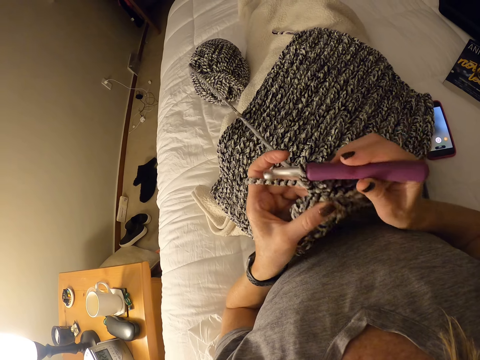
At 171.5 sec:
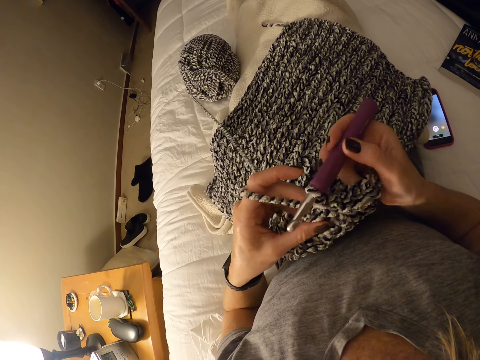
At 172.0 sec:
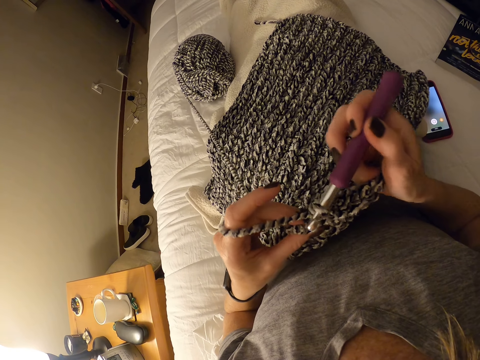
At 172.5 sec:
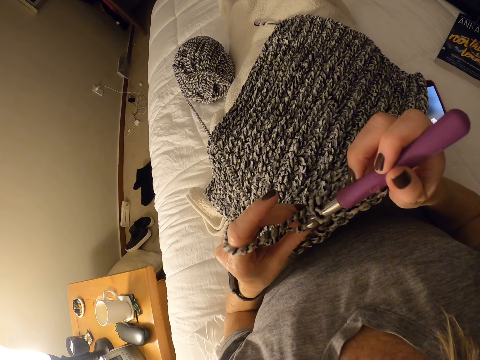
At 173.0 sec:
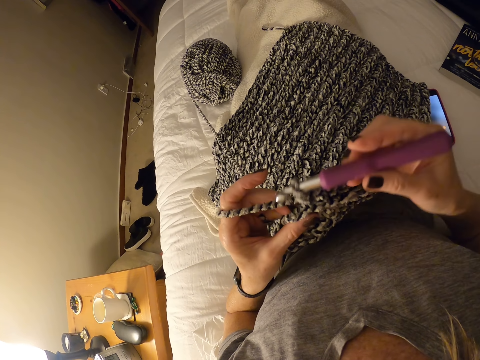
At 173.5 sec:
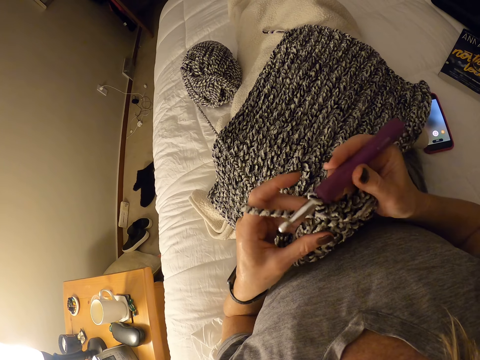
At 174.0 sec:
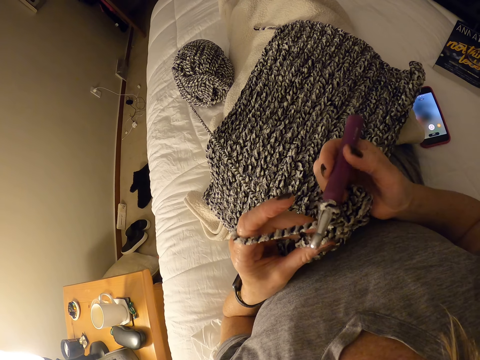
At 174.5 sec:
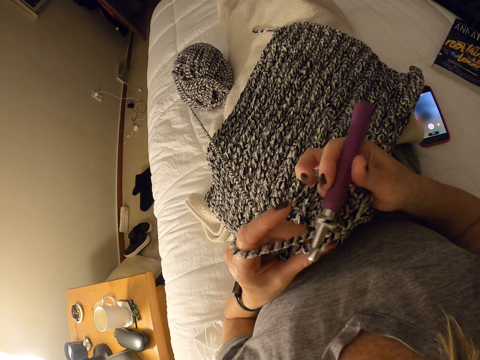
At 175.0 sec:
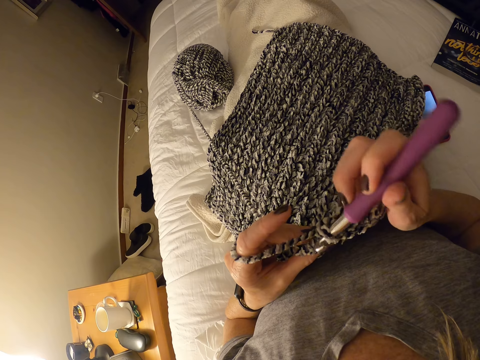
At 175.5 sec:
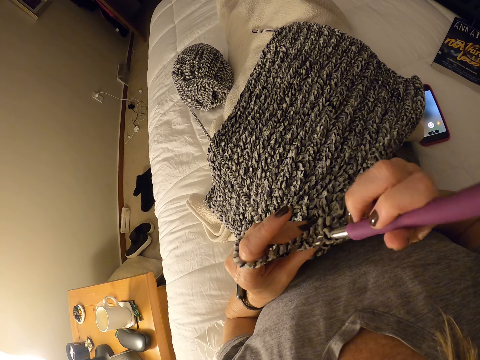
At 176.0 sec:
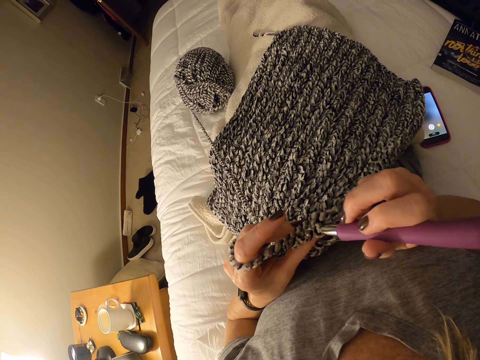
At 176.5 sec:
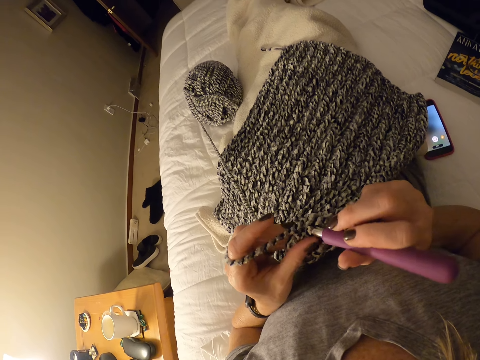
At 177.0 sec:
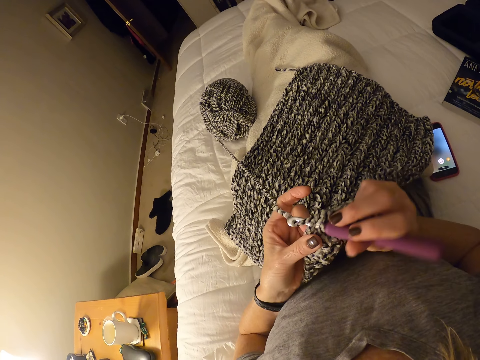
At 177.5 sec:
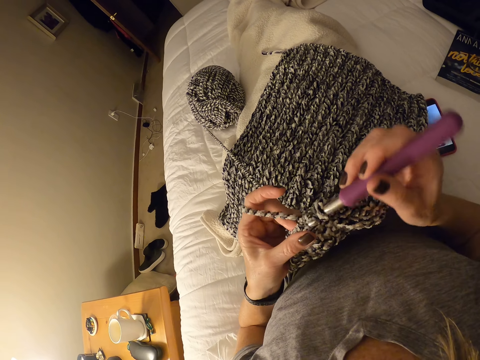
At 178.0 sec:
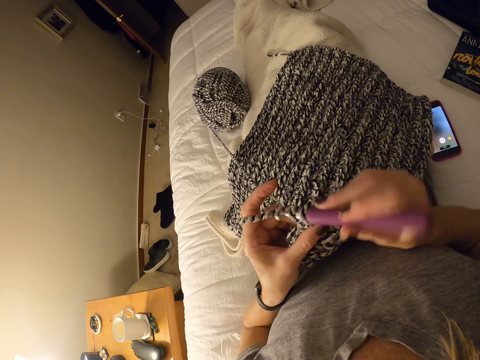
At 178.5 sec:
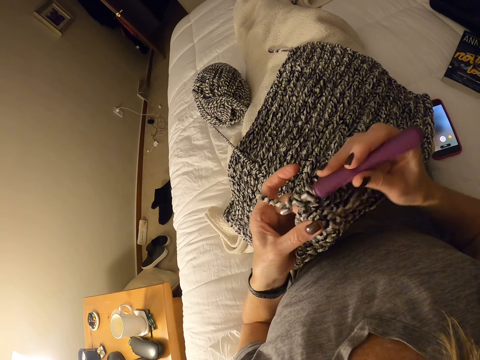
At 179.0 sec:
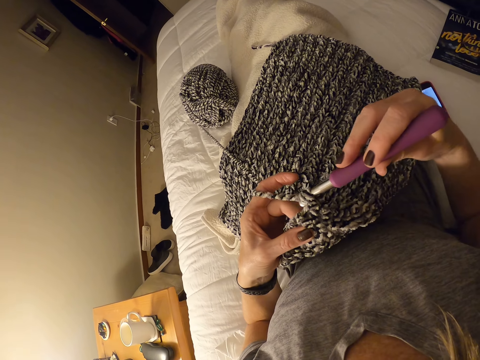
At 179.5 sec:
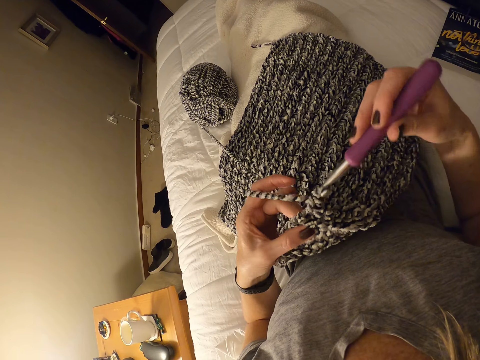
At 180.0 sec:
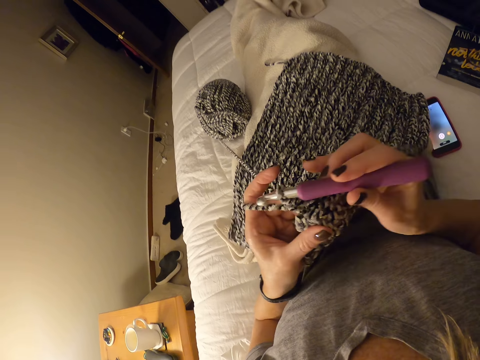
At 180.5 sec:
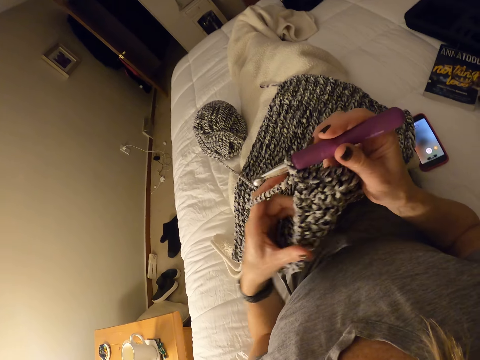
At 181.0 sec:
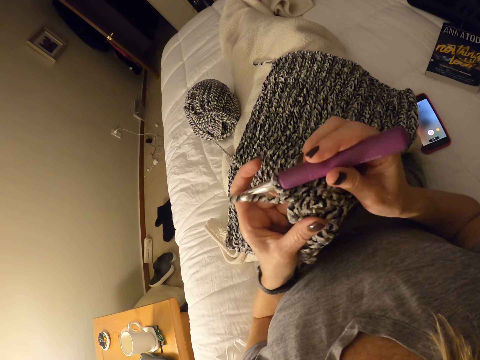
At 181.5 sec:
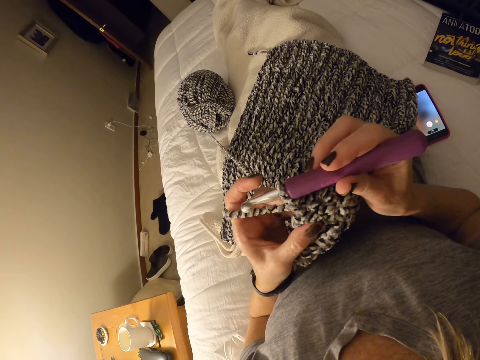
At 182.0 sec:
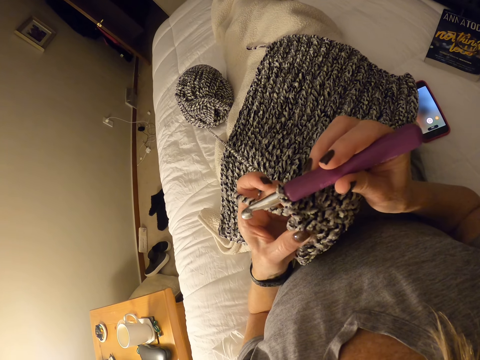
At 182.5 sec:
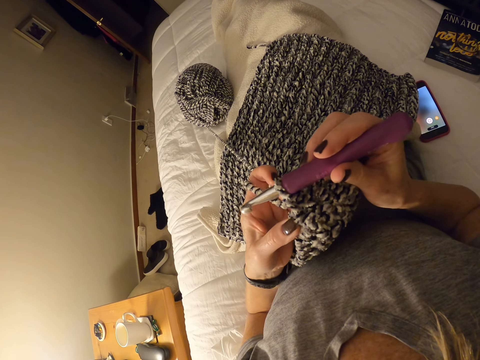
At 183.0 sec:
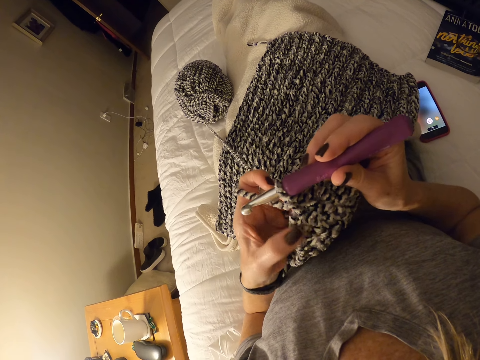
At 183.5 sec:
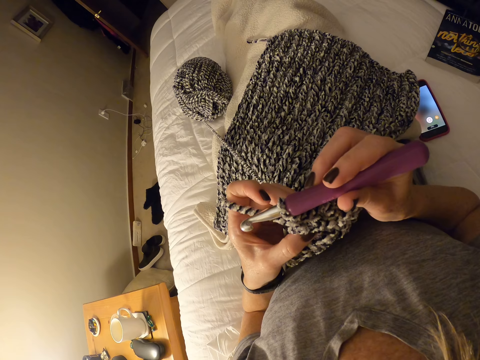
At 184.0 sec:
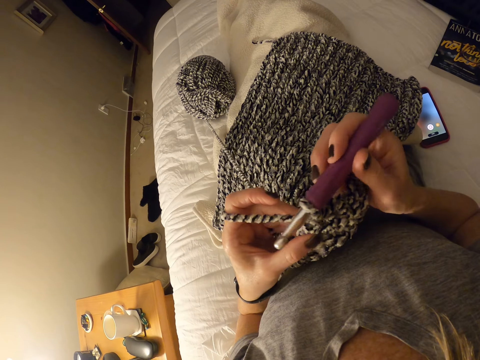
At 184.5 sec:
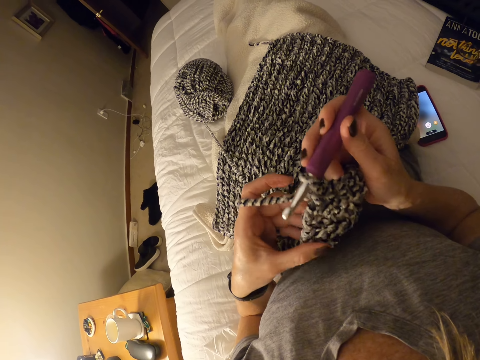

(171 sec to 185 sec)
The camera wearer checks the fabric.

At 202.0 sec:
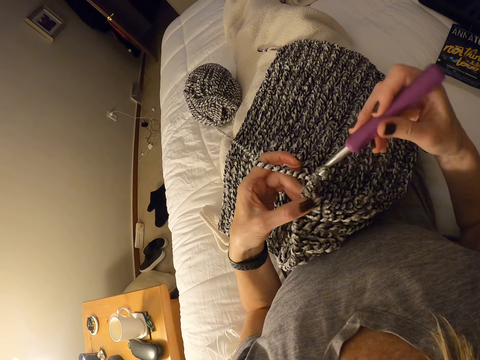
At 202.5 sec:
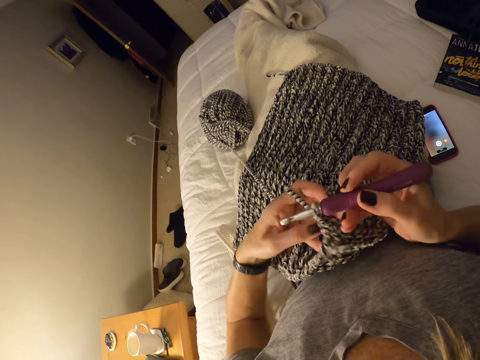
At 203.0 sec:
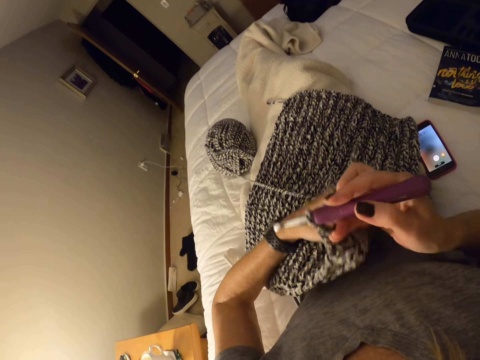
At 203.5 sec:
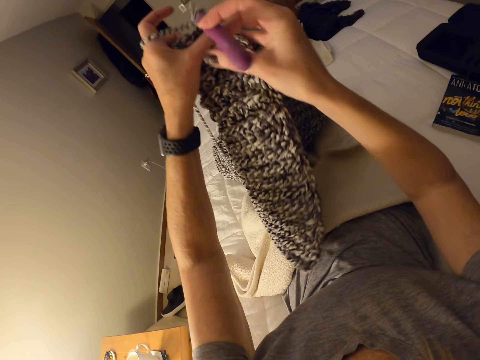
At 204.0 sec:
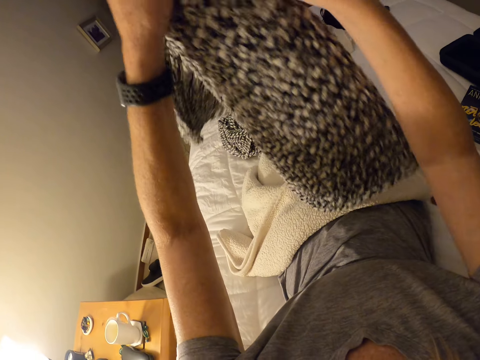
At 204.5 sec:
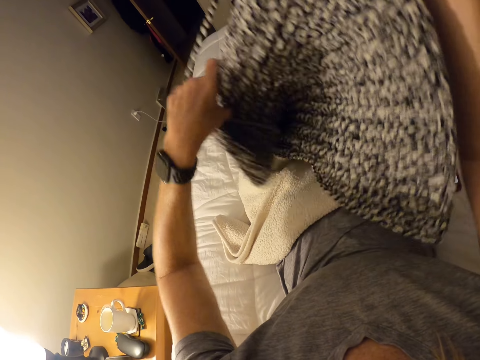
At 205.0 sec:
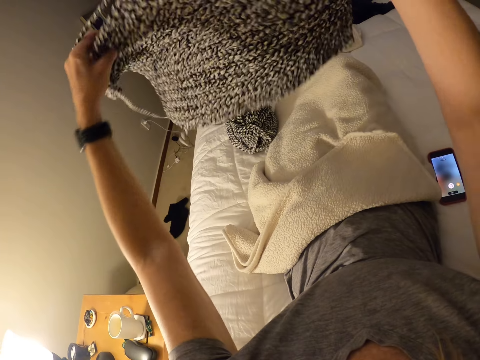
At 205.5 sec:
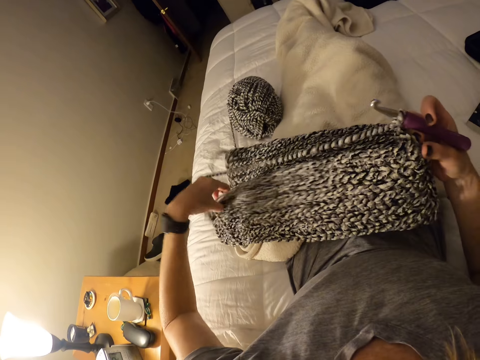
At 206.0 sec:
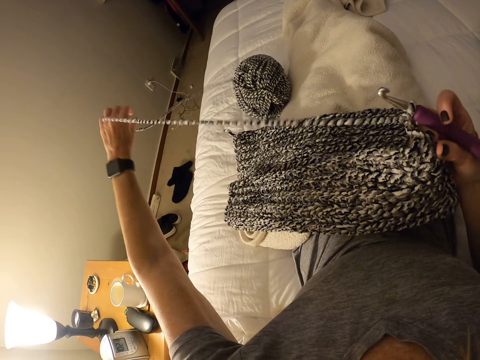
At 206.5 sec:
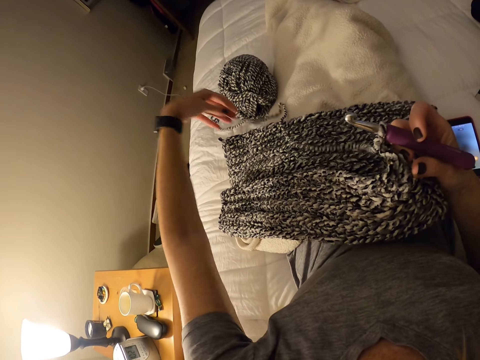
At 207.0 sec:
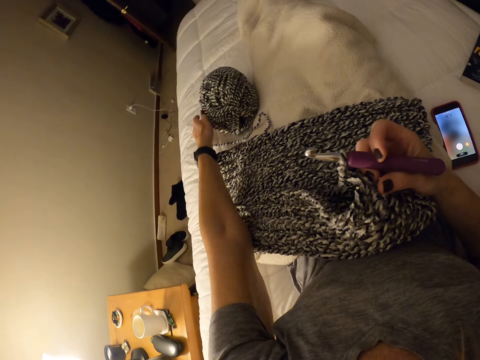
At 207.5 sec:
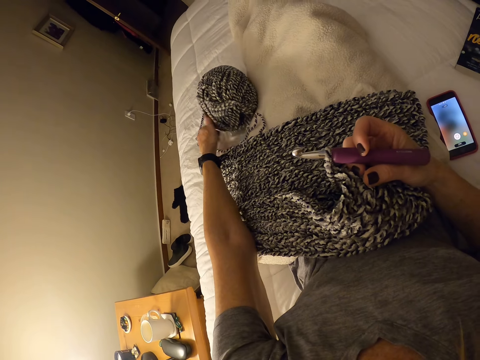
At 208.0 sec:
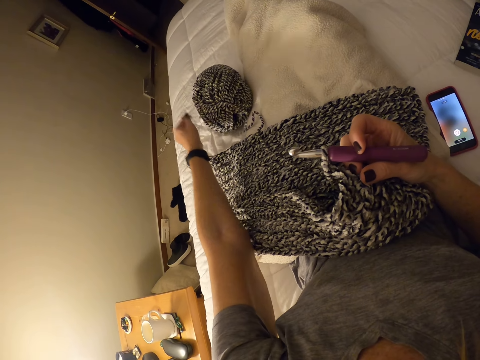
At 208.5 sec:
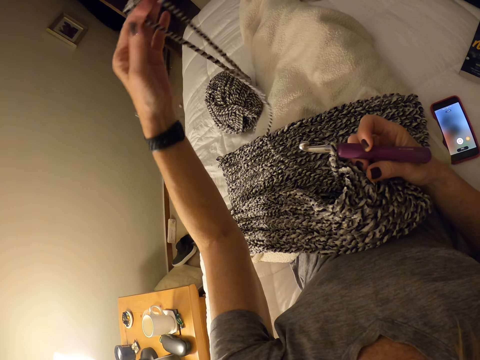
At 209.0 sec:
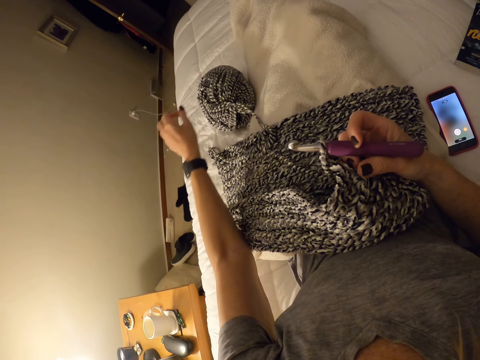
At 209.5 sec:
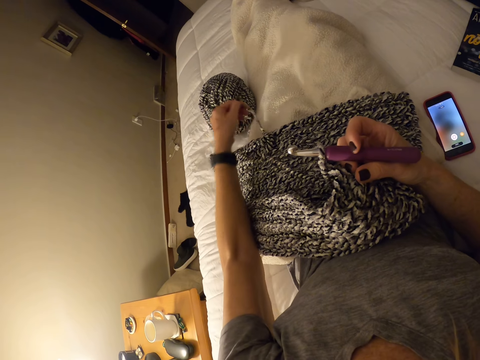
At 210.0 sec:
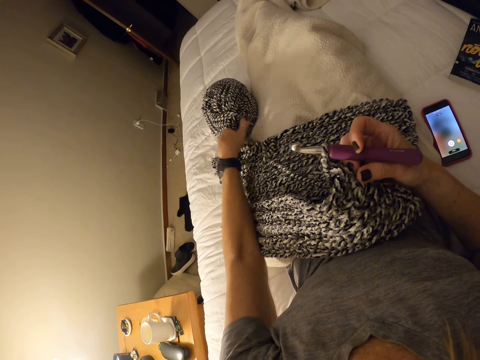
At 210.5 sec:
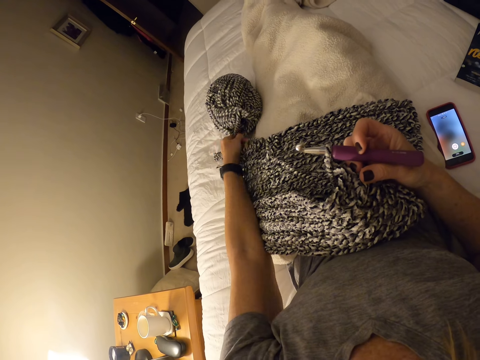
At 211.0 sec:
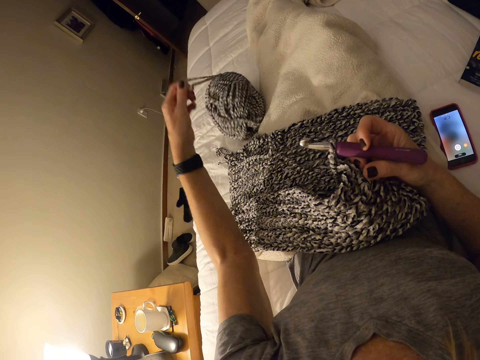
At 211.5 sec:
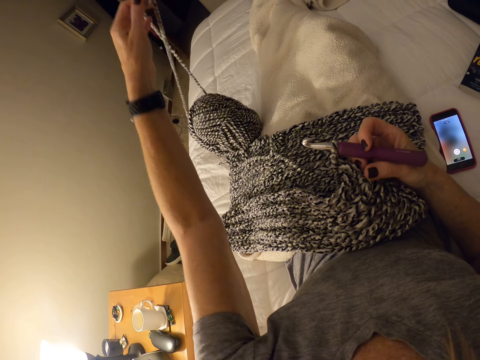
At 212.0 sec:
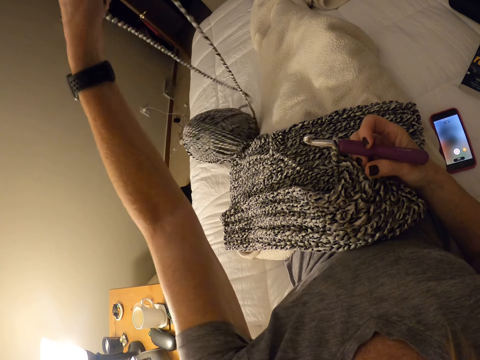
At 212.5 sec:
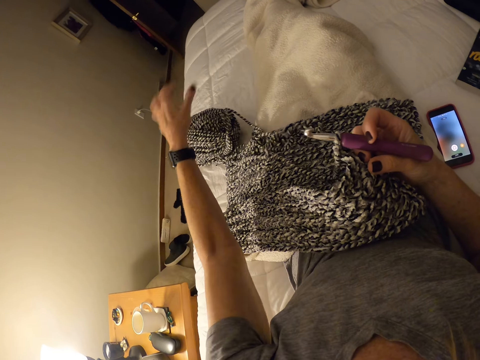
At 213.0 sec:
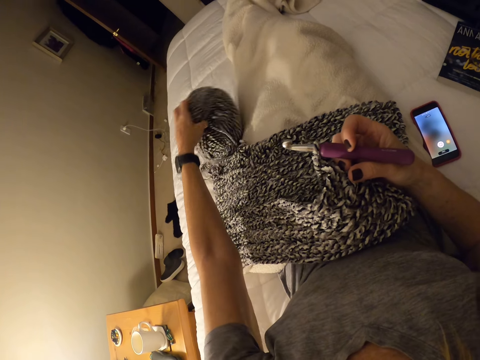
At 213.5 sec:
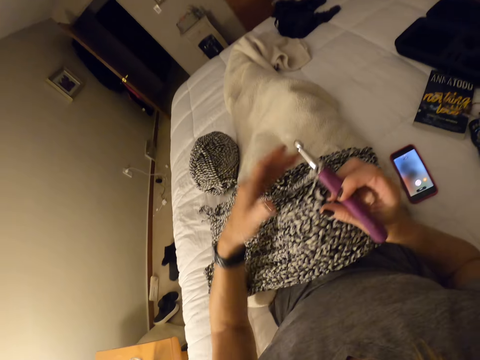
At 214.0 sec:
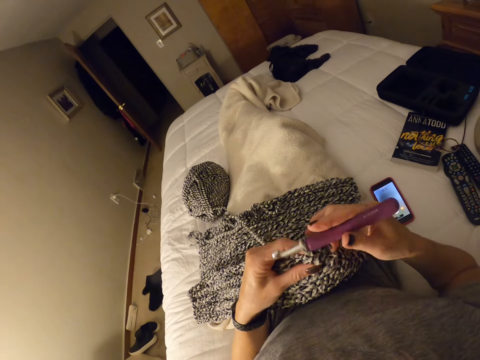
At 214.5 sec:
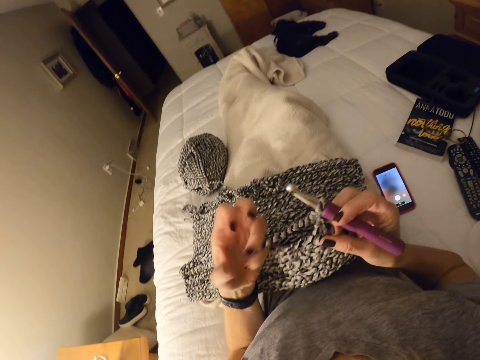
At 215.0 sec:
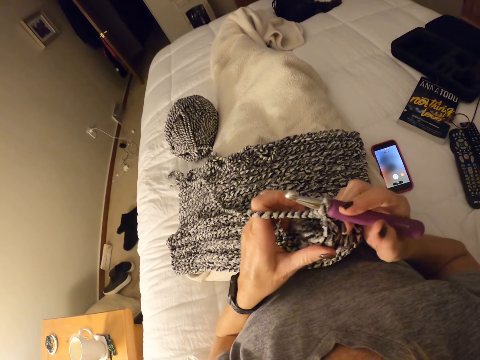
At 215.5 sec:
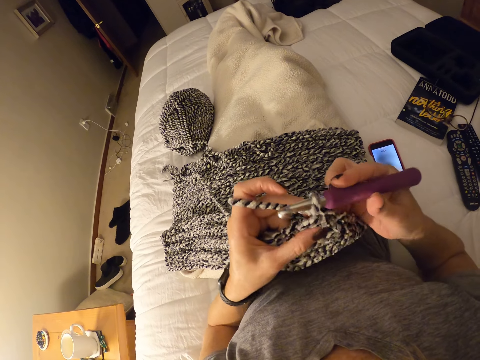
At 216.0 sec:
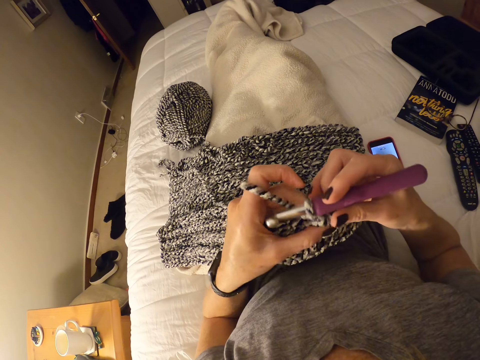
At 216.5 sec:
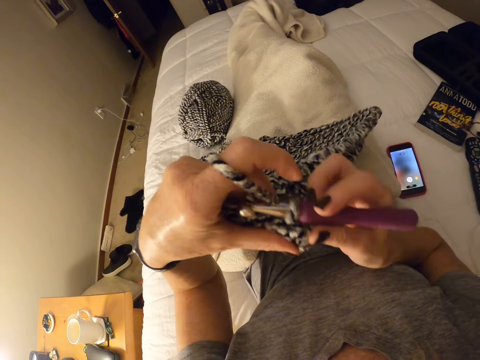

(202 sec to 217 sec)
The camera wearer moves the fabric up. They turn the fabric. They put the fabric down. They unfold the yarn. They unroll the fabric. They touch the yarn.
